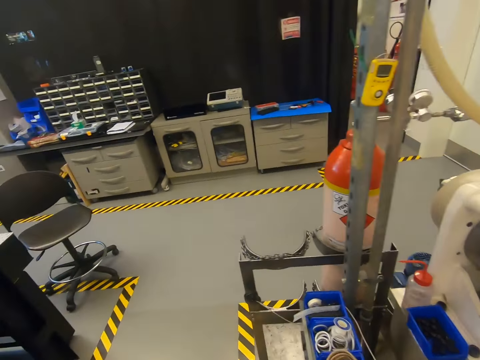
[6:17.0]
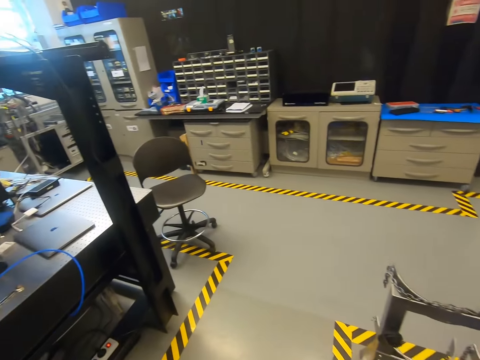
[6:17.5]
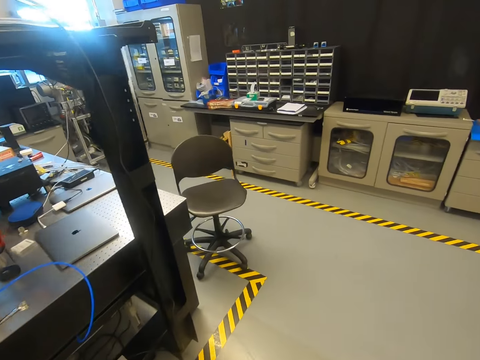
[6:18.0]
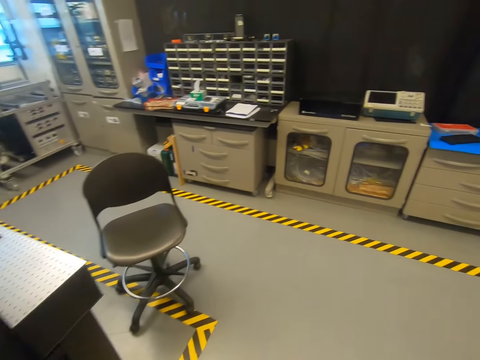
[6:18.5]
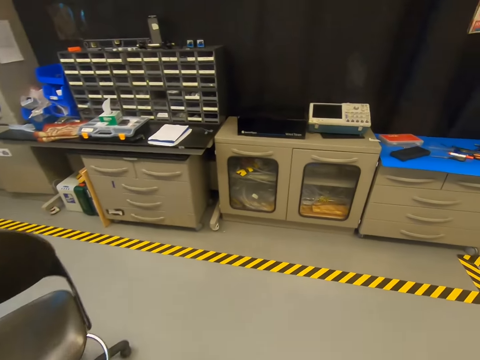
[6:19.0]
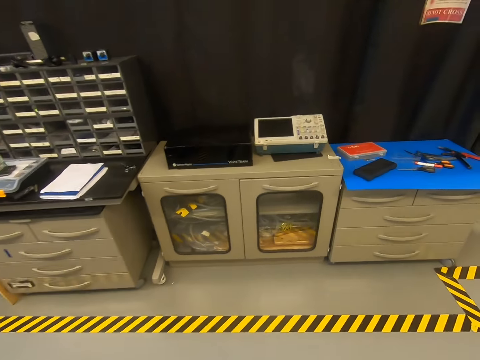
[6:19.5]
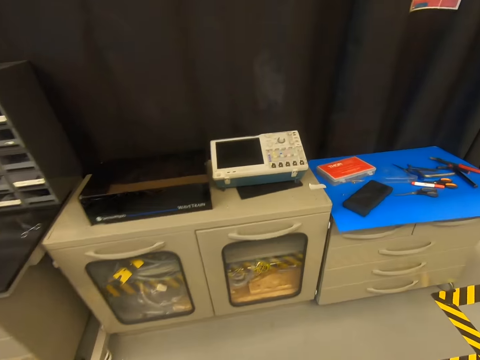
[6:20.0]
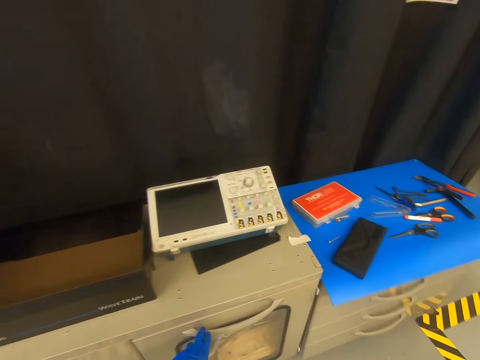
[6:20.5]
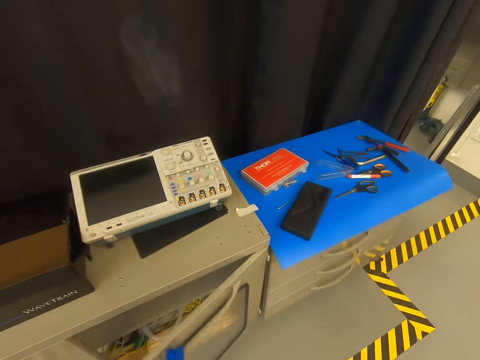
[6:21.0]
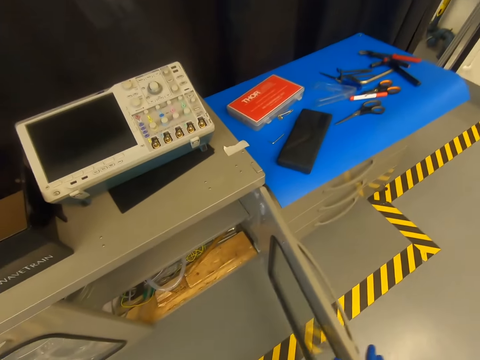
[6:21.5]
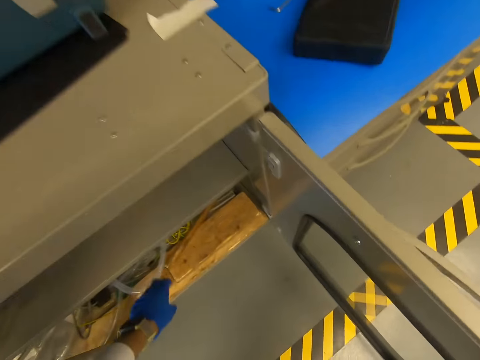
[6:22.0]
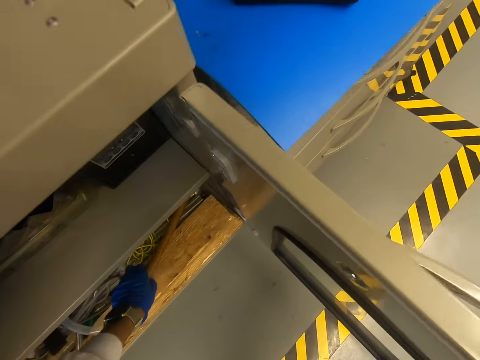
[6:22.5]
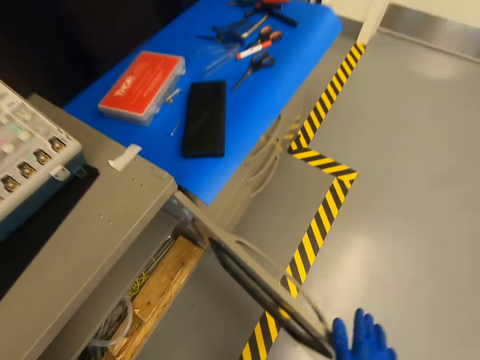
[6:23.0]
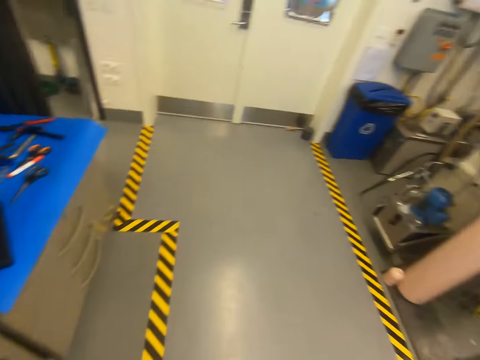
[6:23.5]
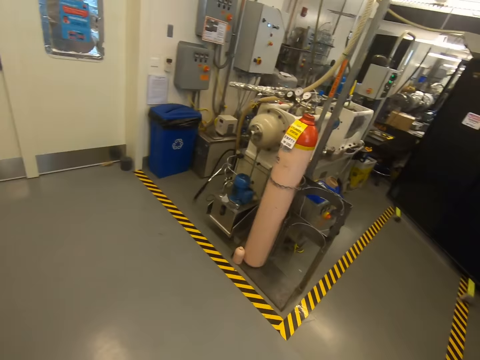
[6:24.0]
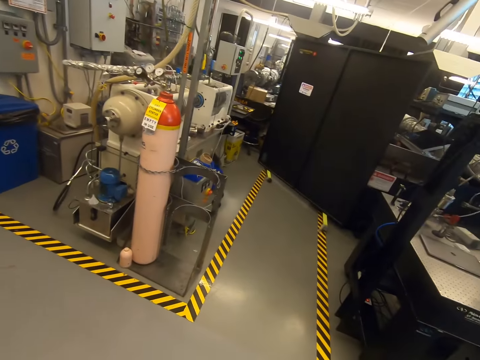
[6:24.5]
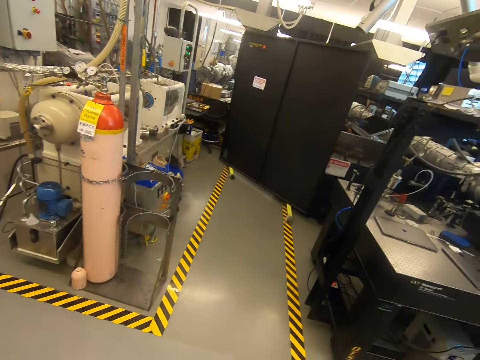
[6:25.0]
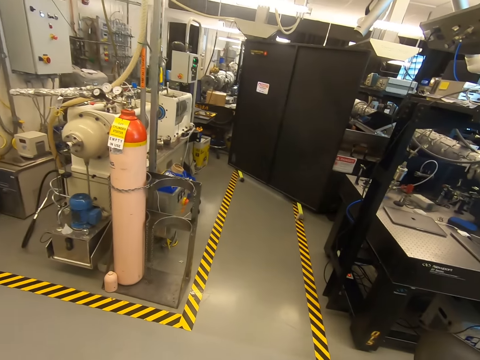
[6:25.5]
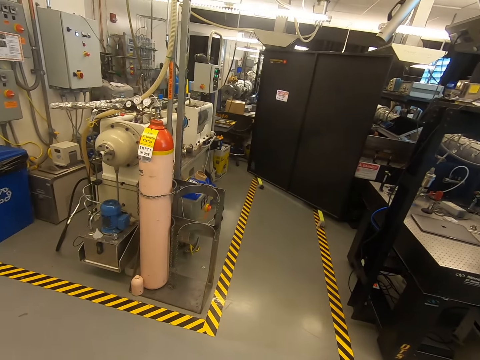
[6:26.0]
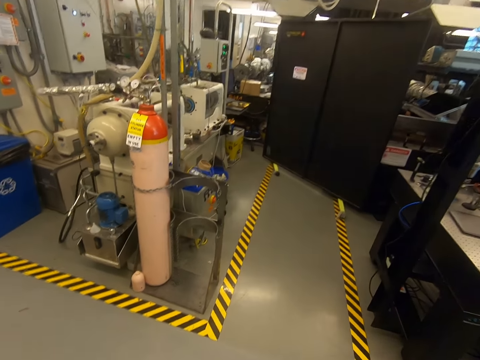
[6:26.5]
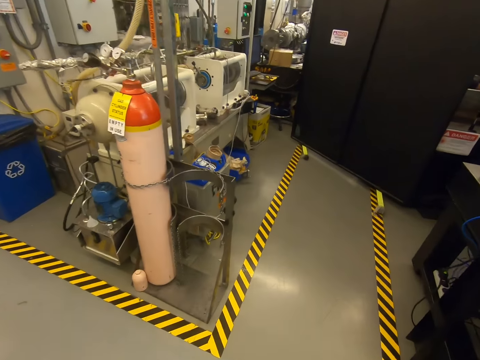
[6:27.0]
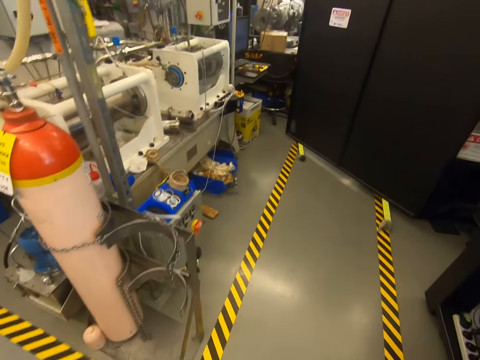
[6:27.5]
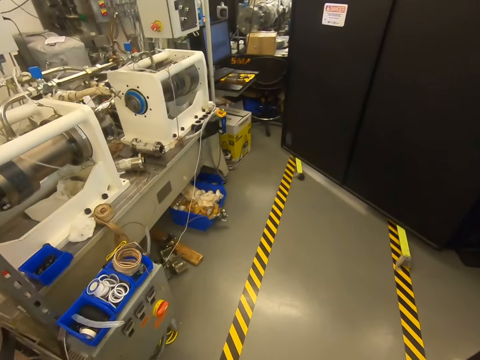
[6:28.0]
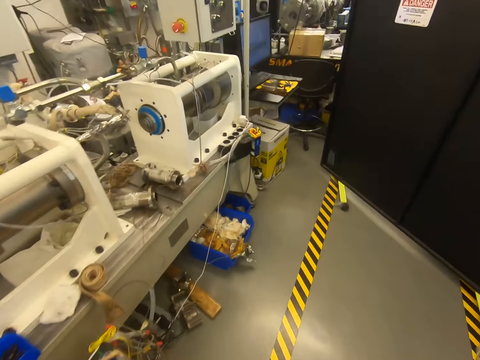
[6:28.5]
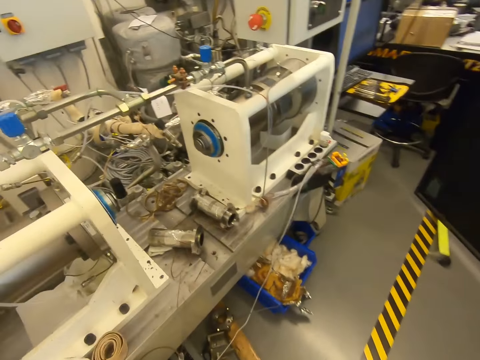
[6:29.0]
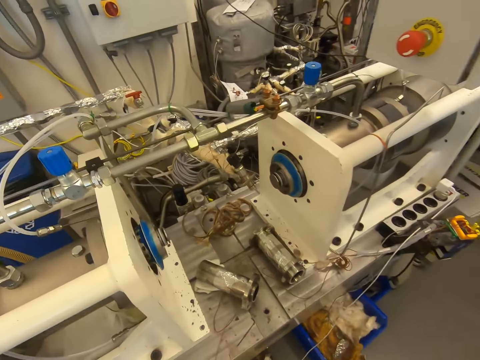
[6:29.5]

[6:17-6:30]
The camera wearer walks in the warehouse to the cupboard. They open the cupboard. They pick up a rod. They turn around. They walk in the warehouse. They look at something. They walk to something.

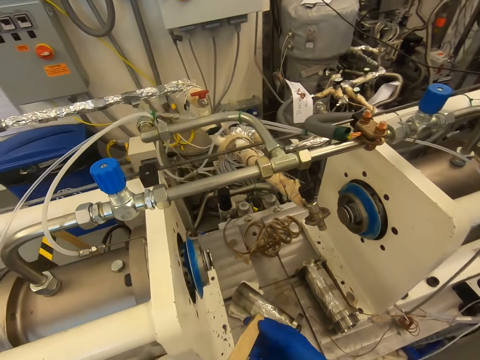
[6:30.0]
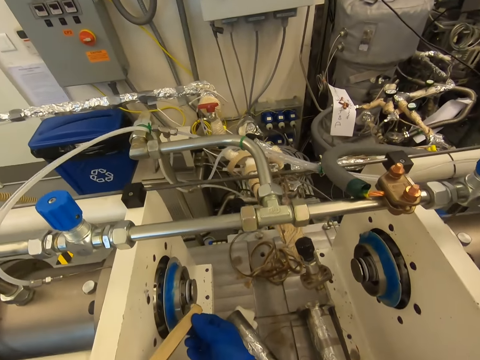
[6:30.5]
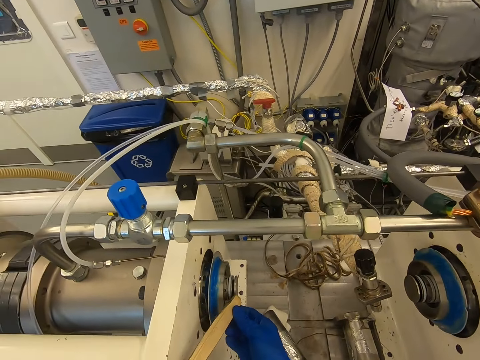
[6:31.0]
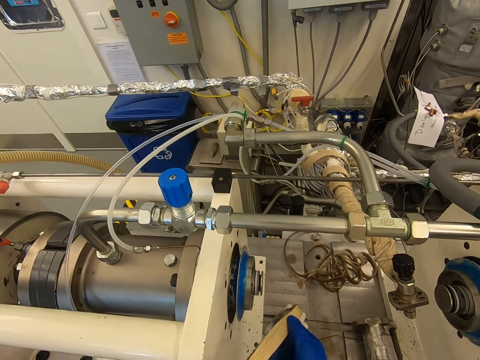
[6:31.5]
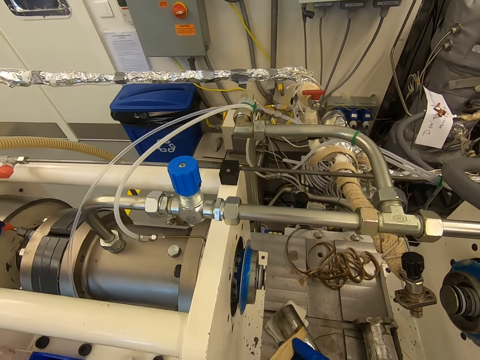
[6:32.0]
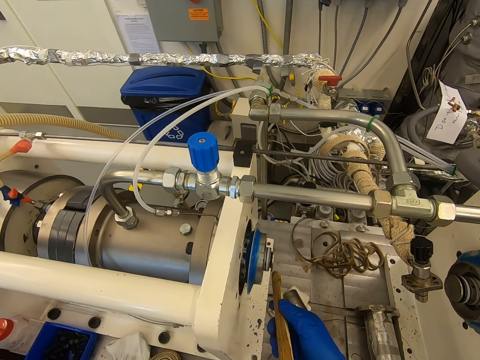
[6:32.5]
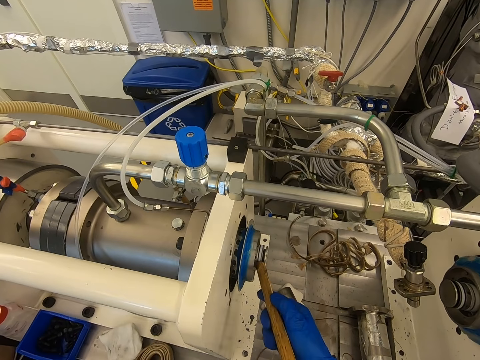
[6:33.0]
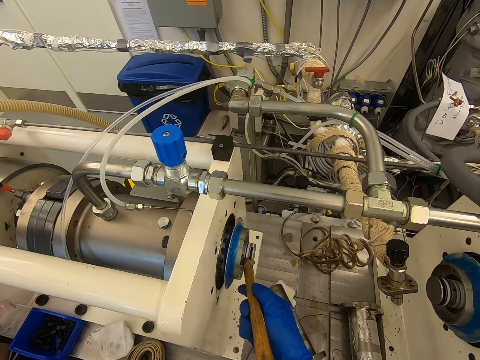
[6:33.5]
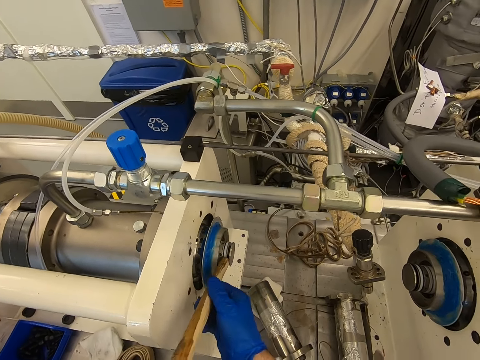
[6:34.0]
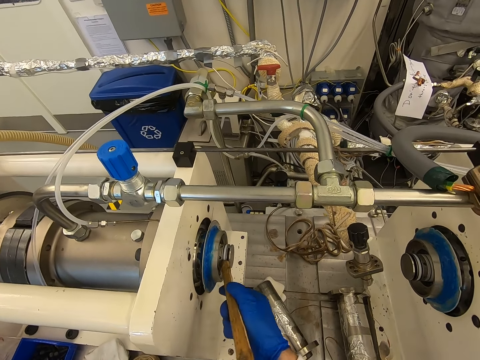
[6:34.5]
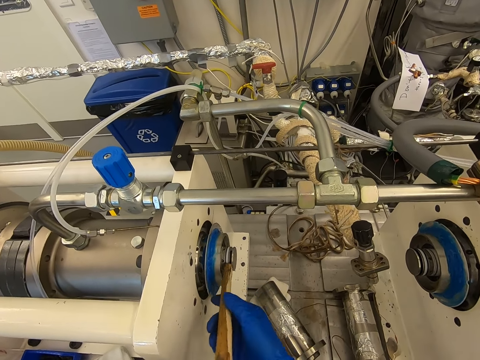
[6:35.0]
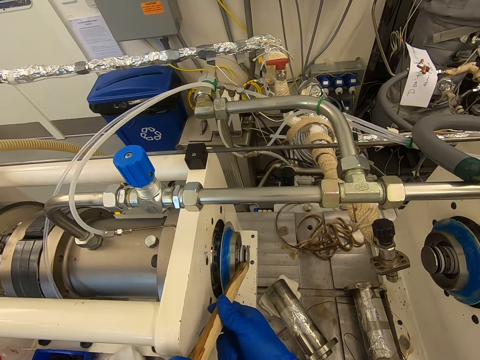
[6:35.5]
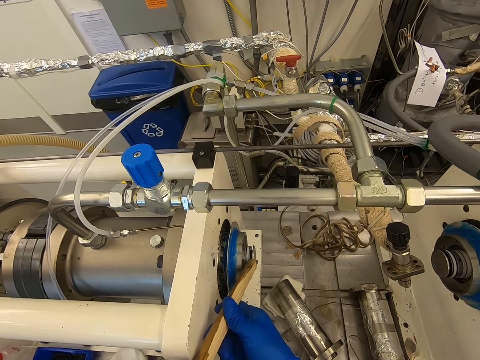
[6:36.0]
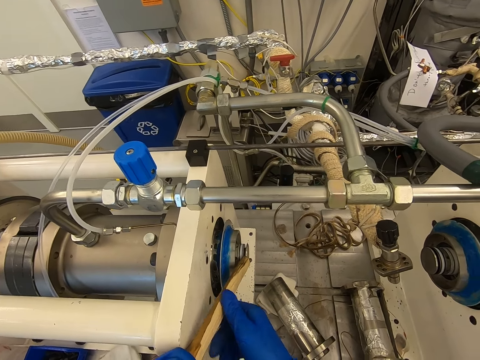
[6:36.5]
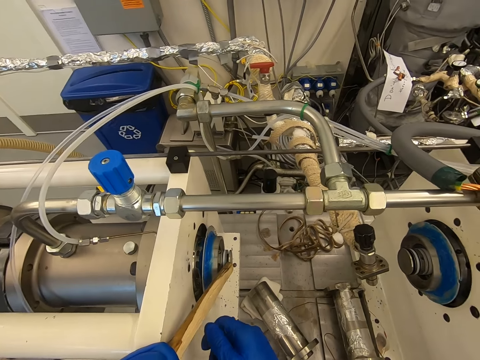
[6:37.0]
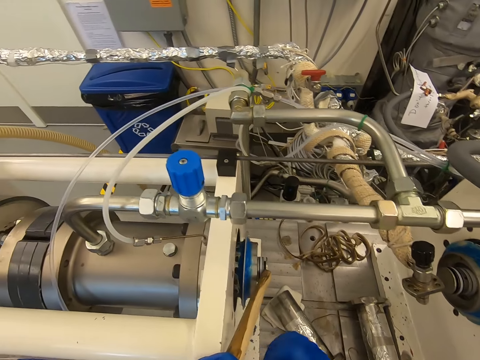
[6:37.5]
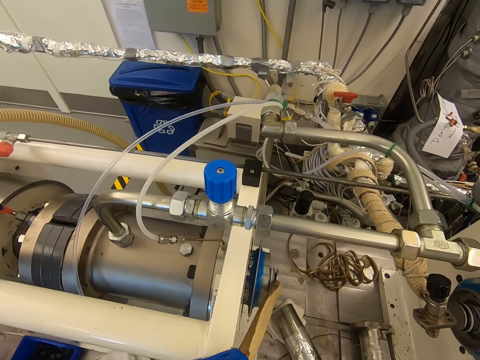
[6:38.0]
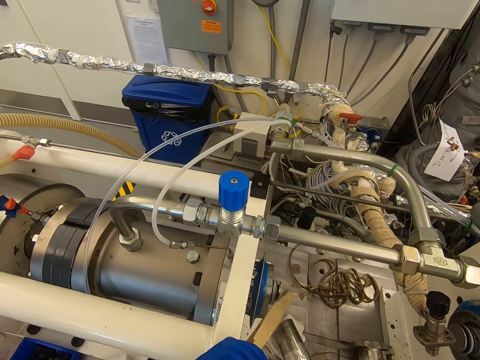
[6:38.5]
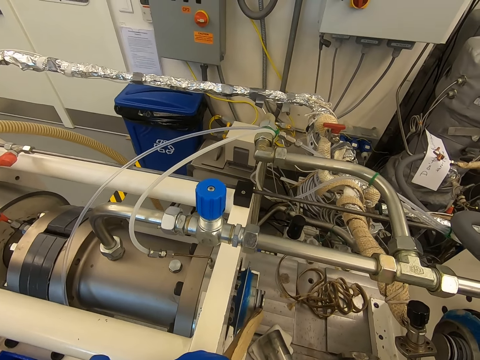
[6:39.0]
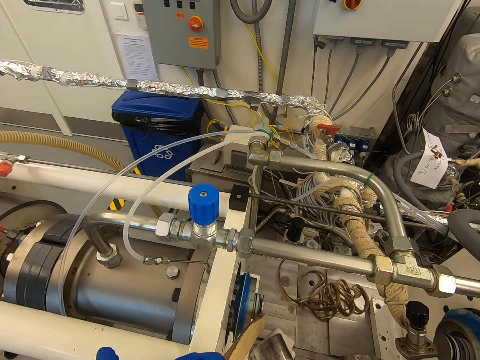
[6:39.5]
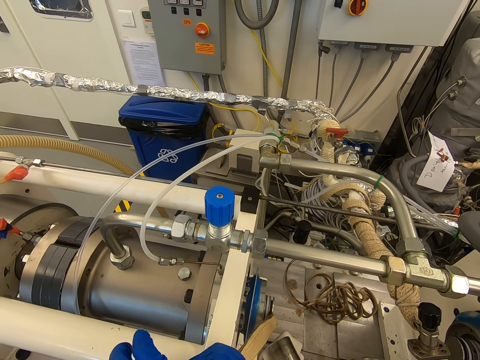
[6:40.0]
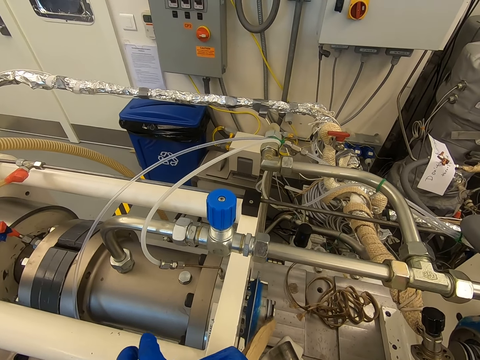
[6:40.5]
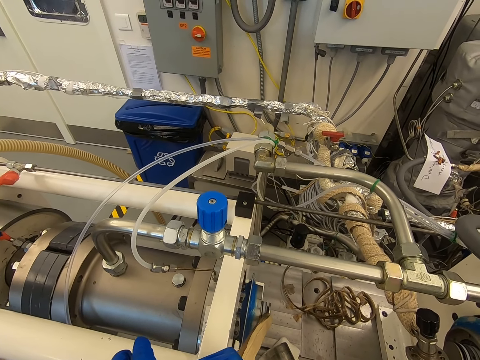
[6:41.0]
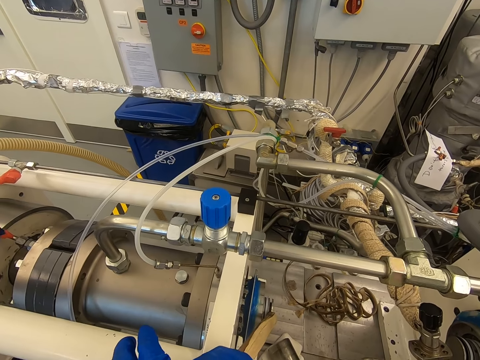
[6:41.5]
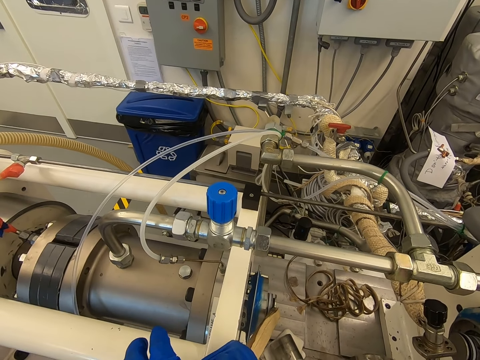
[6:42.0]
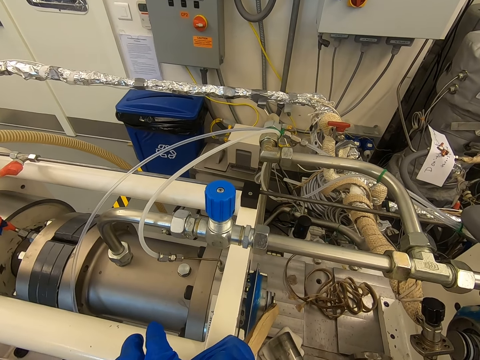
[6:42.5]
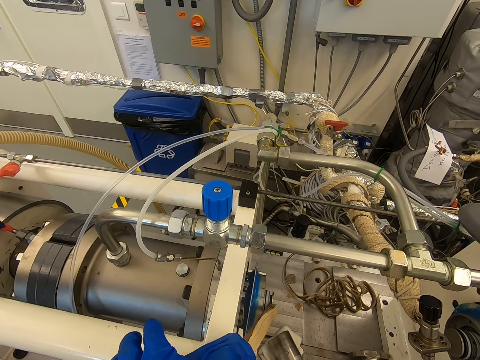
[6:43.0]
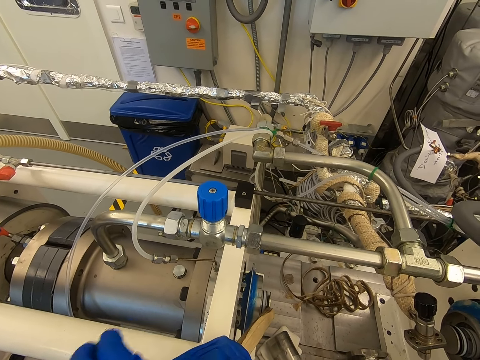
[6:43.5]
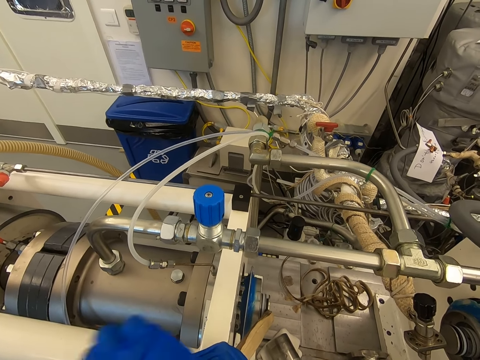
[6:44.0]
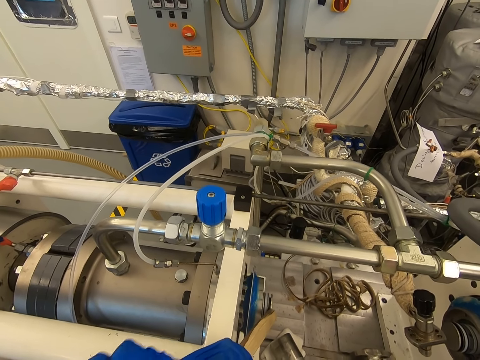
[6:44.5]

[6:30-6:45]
The camera wearer touches something with the rod and removes the rod from something. They touch something with the rod. They adjust the hub. They slide the rod on something. They touch something with the rod.
